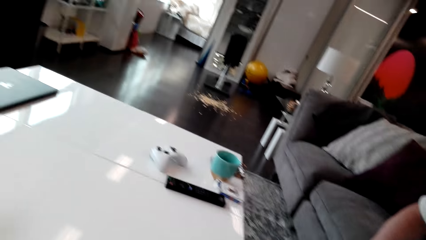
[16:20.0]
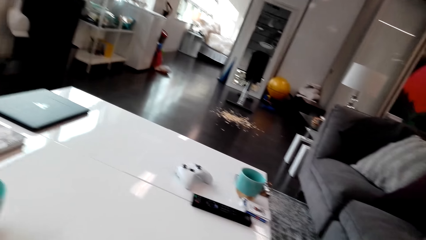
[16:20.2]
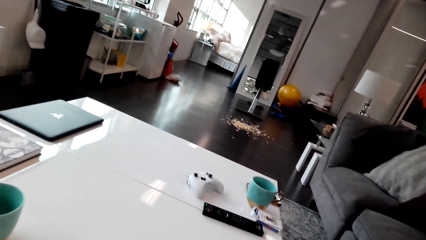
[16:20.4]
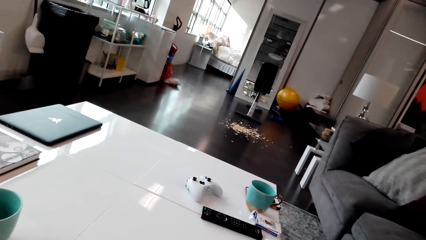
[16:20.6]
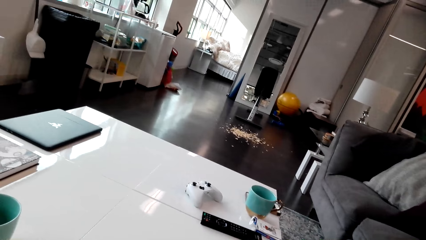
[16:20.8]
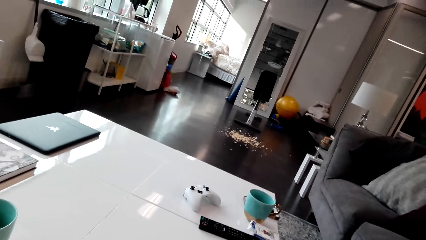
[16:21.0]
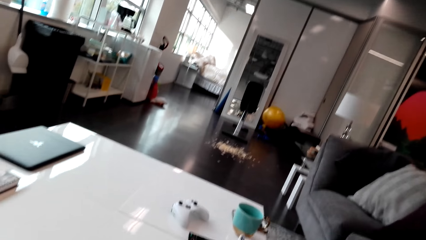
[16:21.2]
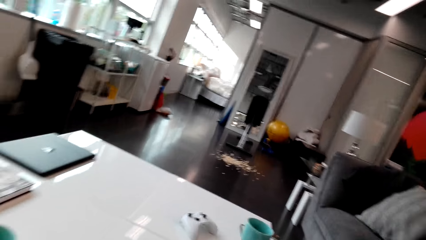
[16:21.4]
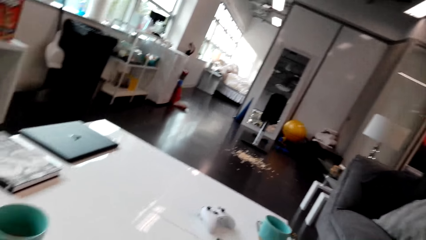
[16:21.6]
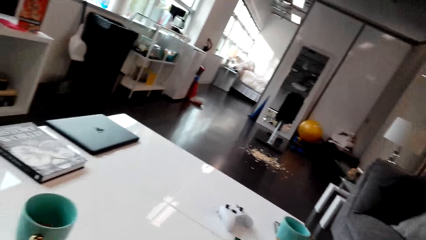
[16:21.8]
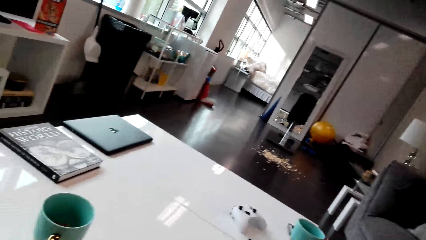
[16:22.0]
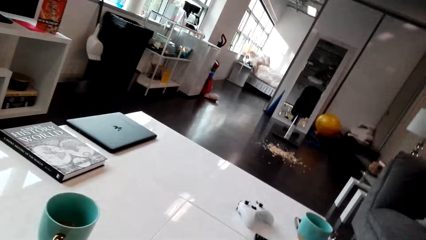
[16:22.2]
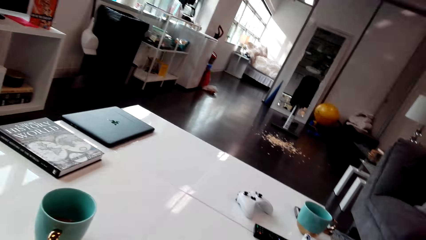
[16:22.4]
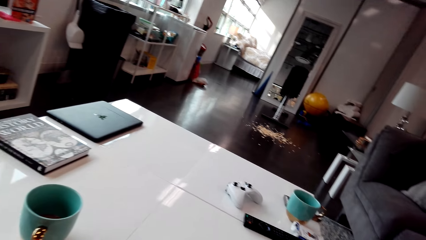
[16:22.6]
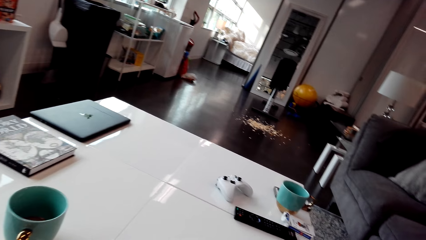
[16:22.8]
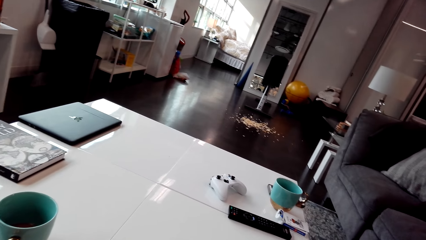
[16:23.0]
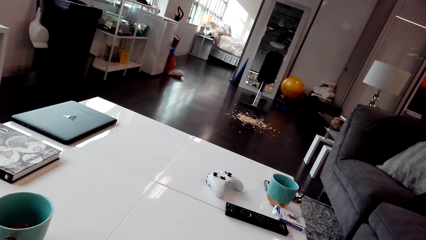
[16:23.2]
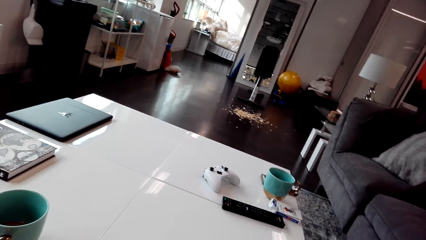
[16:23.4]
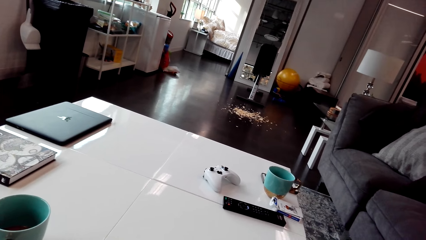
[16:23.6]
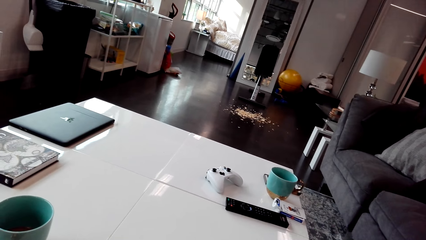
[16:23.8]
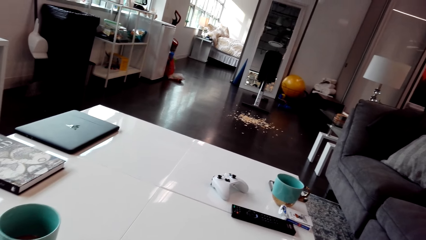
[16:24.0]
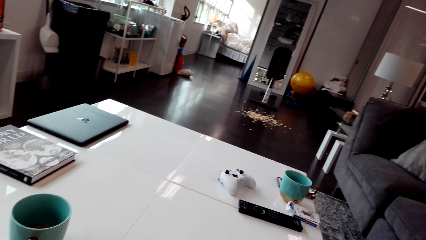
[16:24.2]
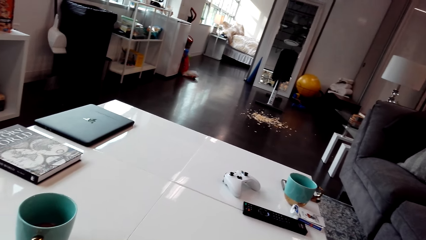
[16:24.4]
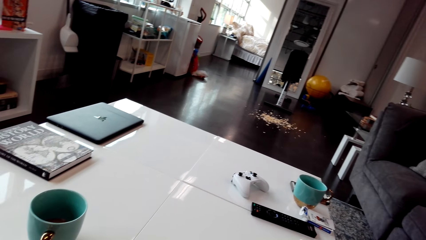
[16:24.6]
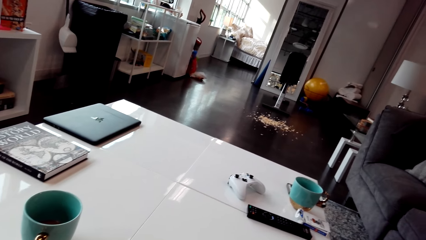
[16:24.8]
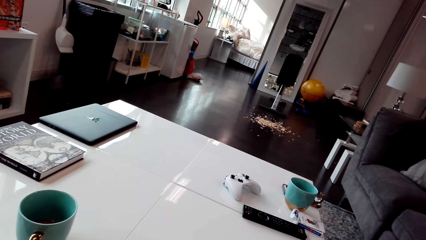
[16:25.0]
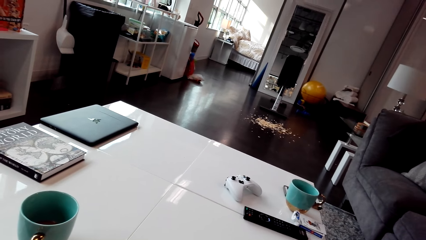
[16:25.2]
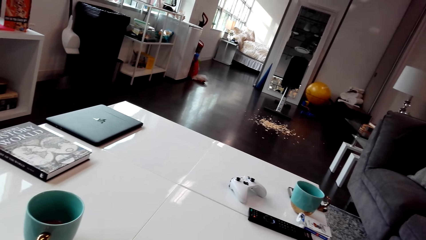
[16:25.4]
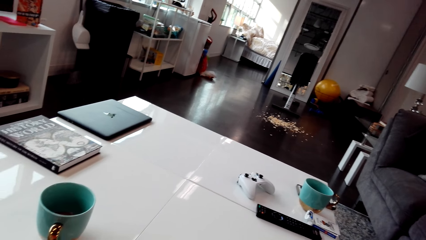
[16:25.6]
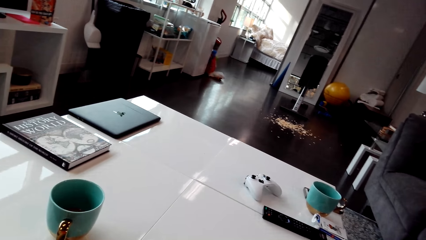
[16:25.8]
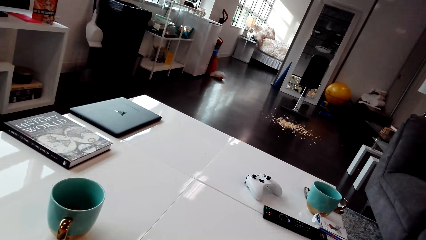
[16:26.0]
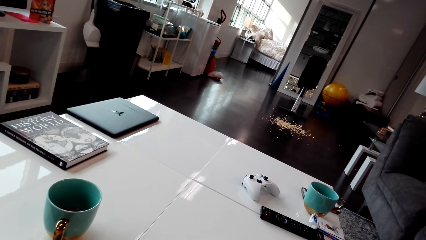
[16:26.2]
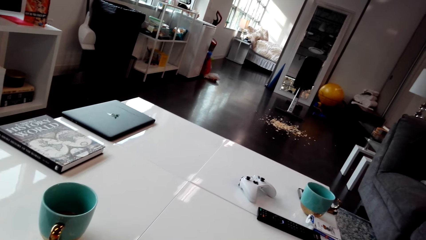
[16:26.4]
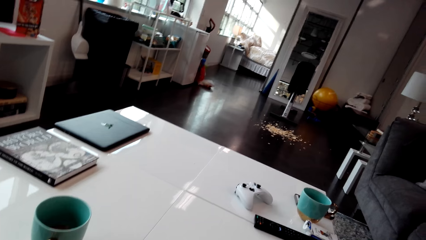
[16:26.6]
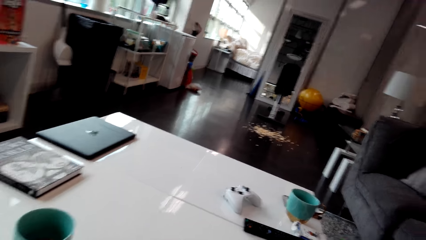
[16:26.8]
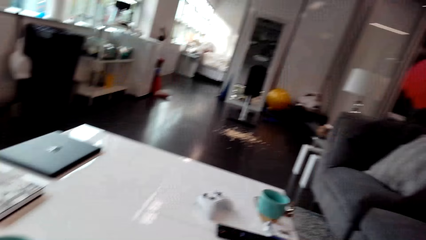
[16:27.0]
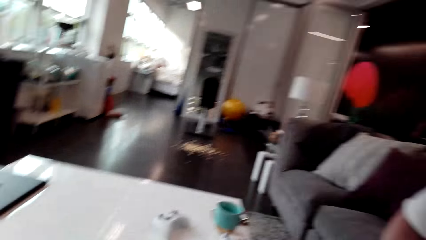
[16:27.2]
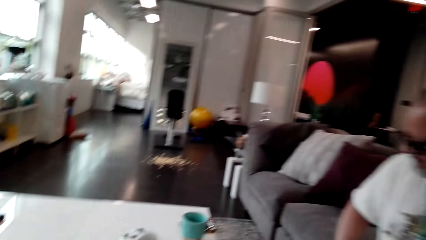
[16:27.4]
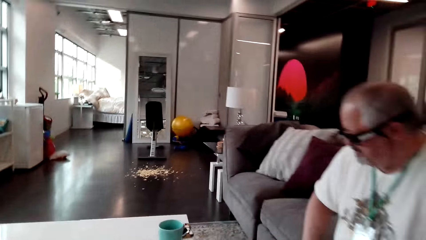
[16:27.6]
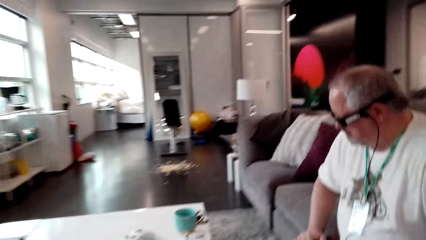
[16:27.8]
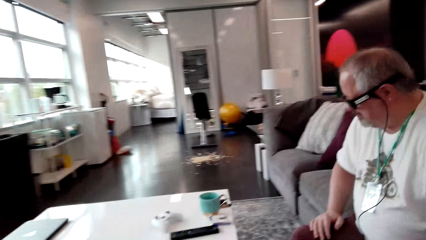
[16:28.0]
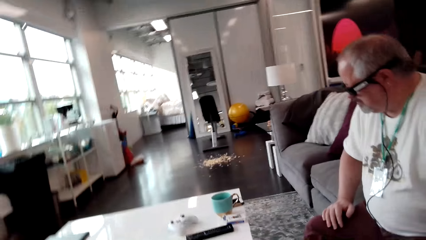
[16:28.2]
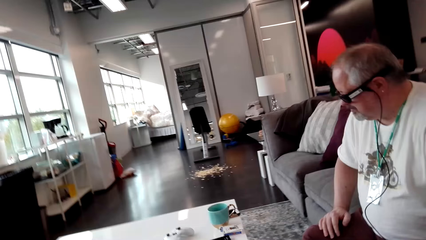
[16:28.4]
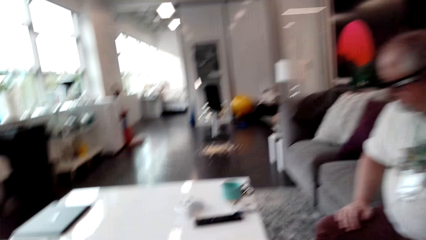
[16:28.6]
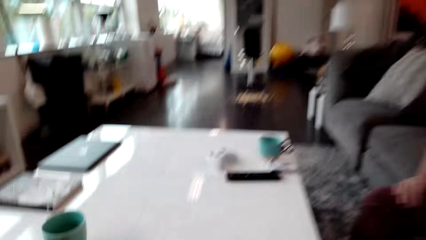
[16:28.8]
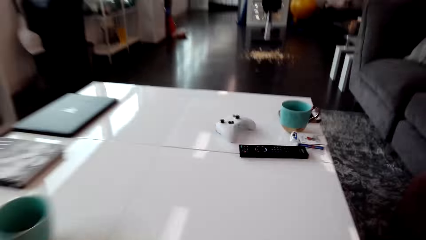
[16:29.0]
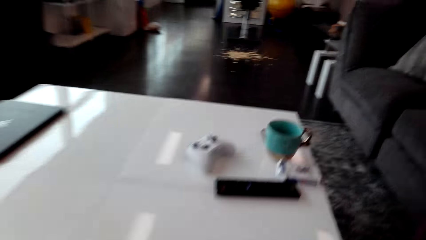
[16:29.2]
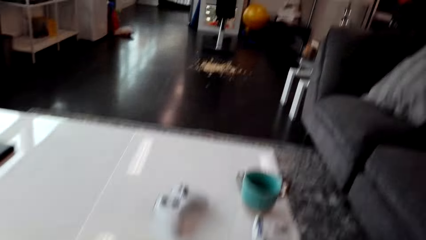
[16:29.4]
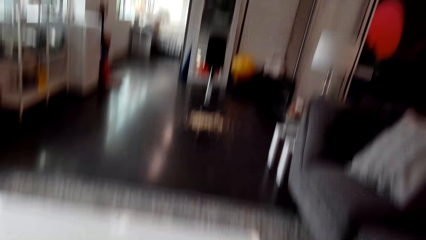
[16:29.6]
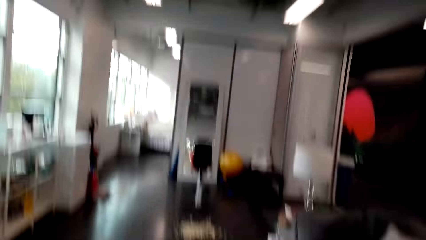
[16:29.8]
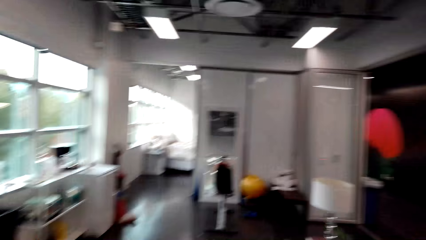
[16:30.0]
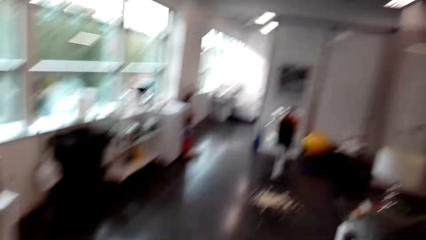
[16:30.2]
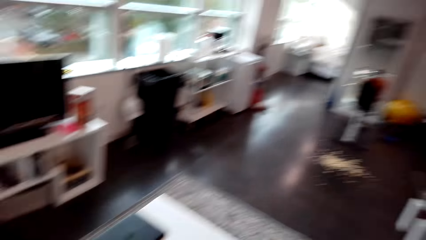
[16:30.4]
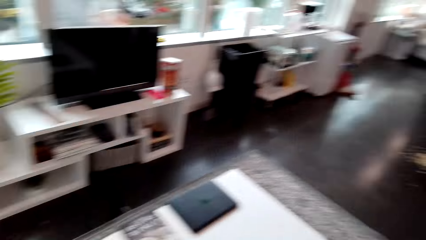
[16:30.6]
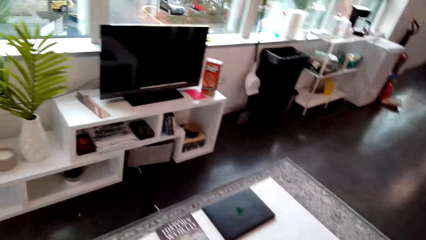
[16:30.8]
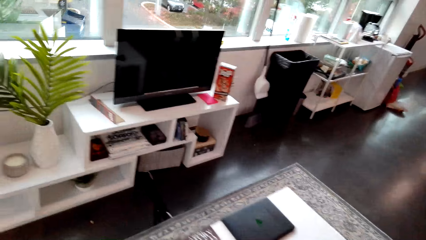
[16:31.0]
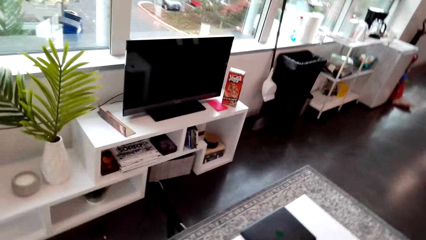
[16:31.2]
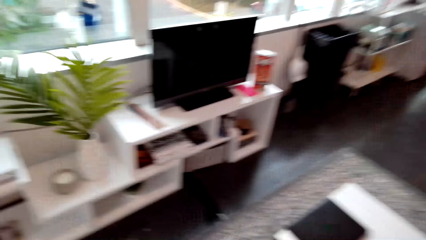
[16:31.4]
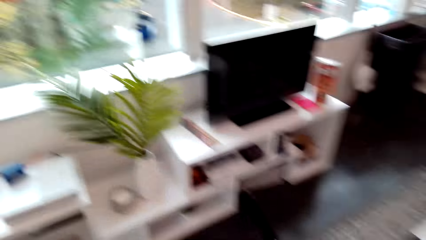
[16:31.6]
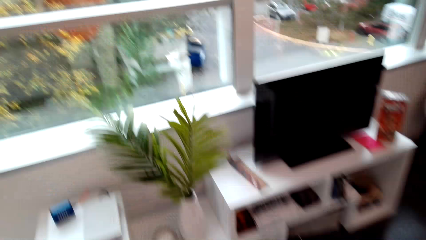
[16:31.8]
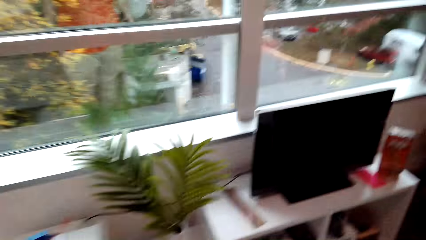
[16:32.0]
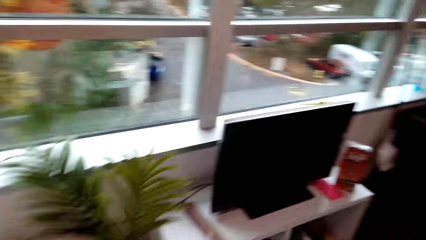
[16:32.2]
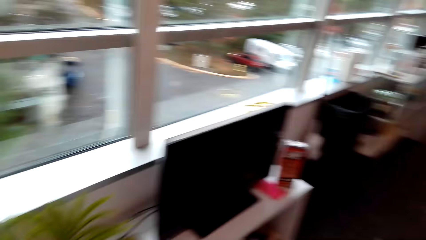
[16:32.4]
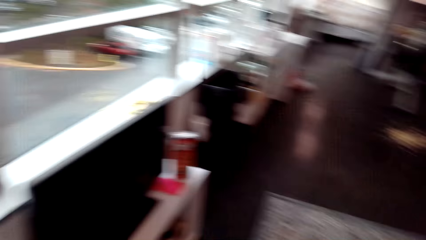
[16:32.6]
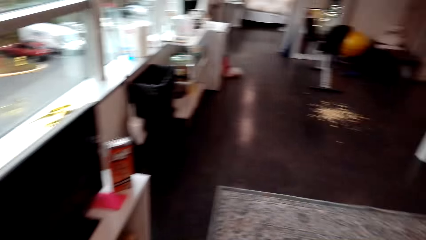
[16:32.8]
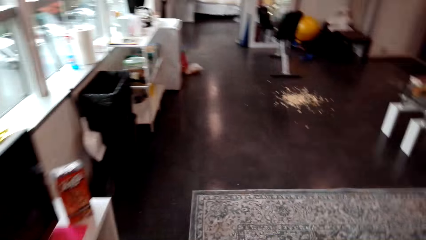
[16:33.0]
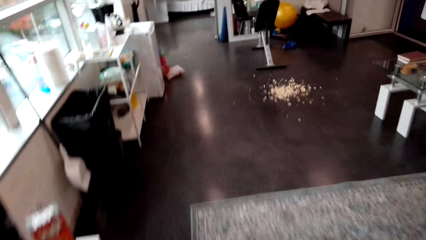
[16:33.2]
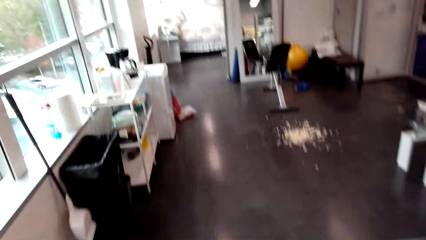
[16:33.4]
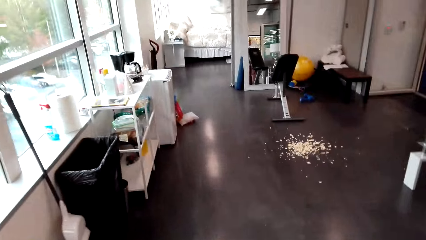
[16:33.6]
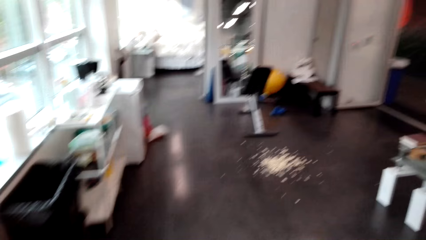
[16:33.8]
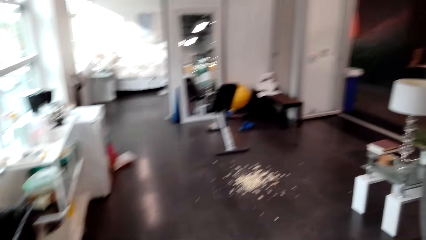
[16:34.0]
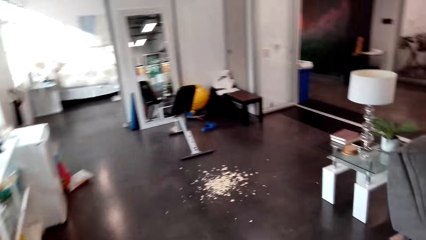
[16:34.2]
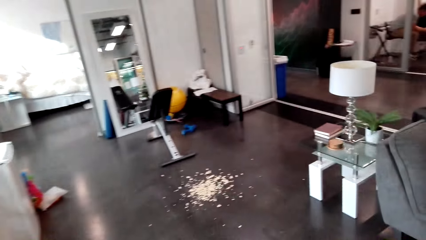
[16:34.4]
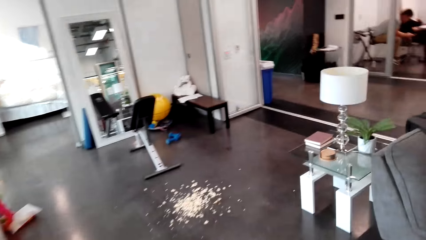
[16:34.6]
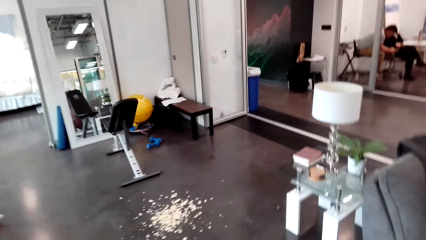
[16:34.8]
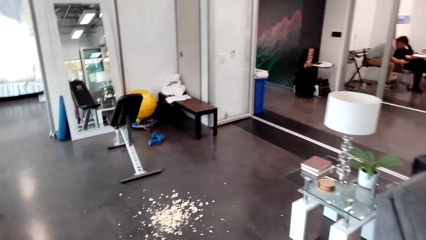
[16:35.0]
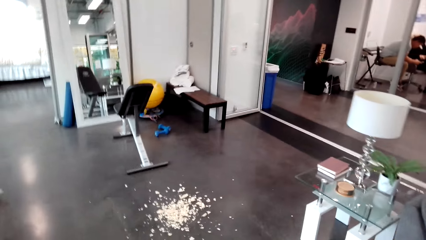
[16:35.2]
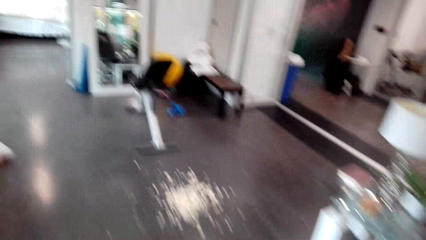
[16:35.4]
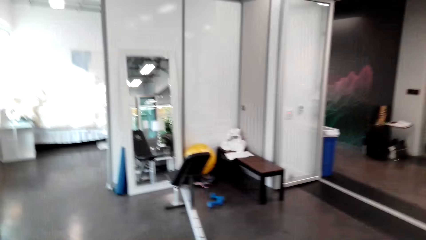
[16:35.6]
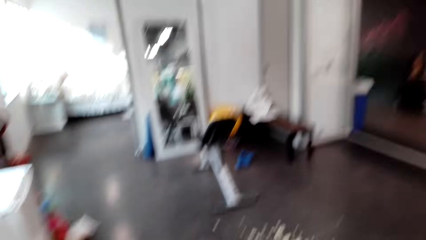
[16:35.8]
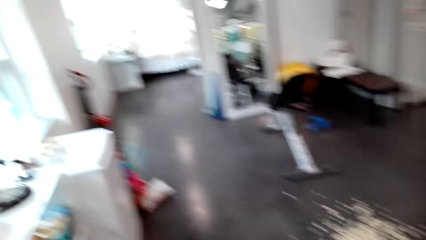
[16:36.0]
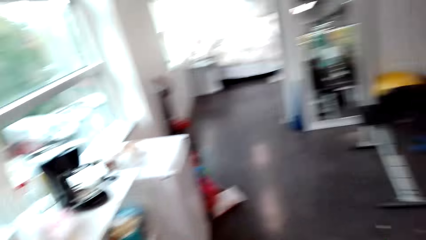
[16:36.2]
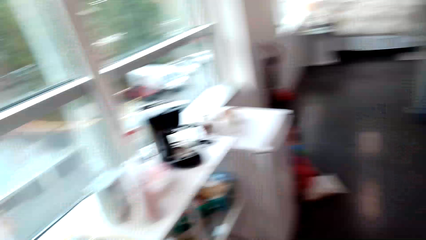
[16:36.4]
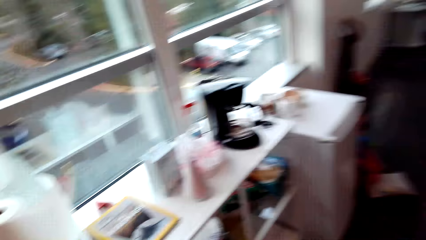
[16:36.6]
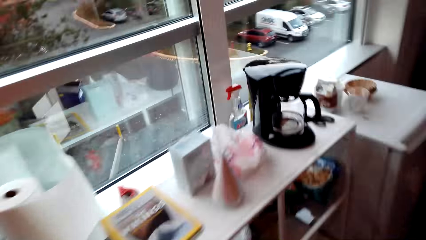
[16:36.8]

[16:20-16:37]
The camera wearer looks around. They talk to a man. They look around and walk around.
